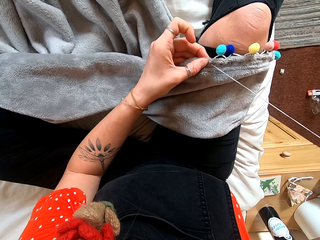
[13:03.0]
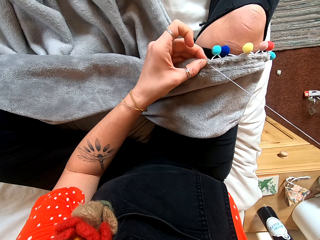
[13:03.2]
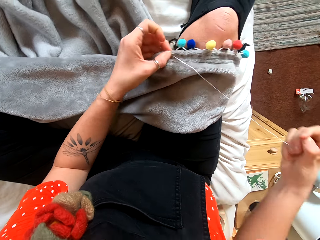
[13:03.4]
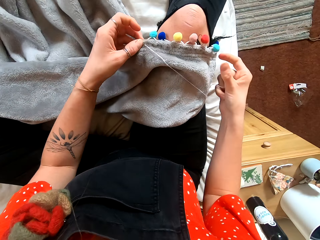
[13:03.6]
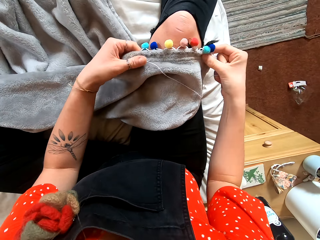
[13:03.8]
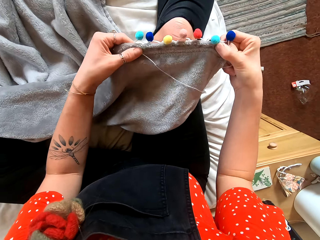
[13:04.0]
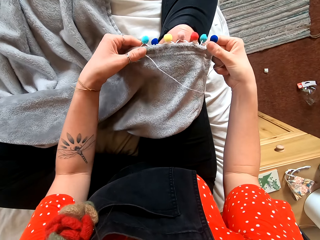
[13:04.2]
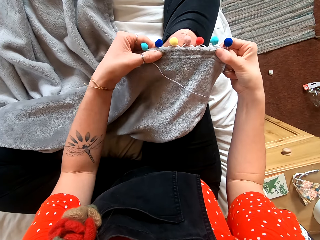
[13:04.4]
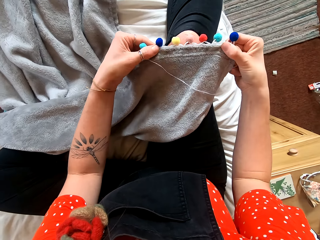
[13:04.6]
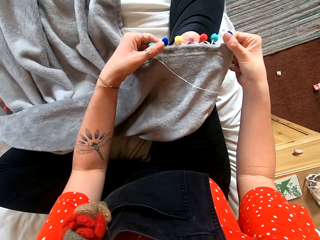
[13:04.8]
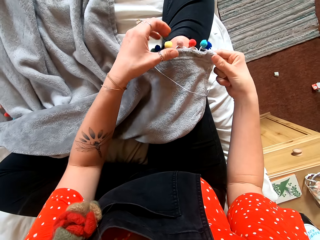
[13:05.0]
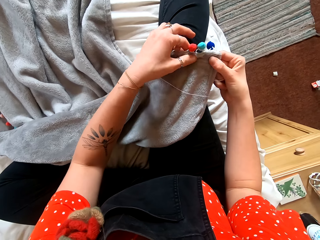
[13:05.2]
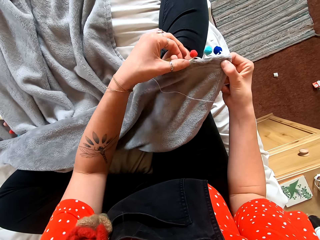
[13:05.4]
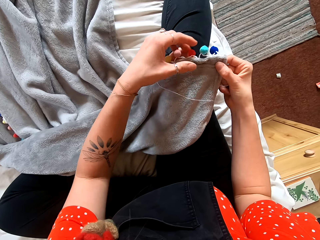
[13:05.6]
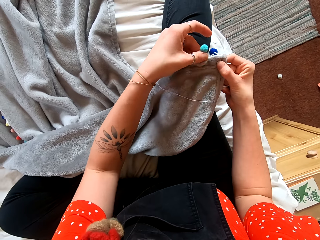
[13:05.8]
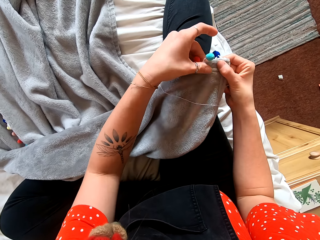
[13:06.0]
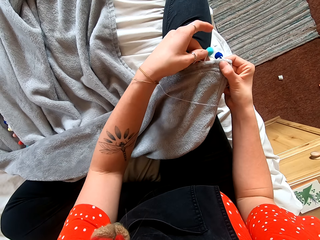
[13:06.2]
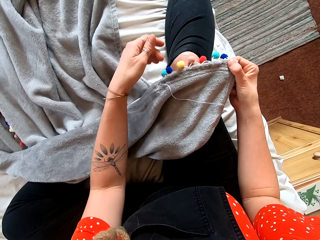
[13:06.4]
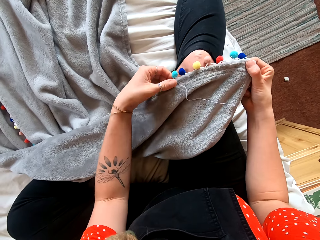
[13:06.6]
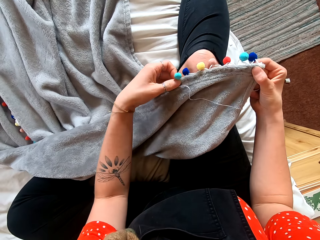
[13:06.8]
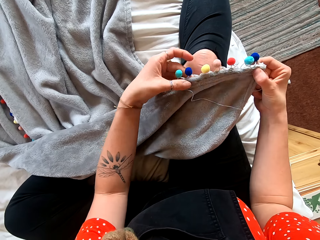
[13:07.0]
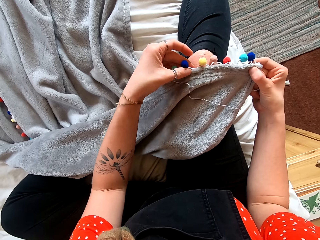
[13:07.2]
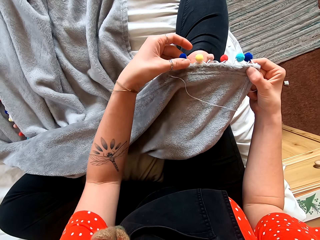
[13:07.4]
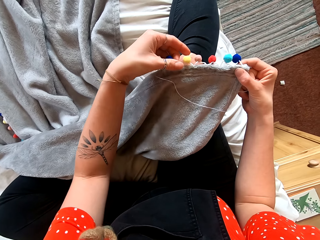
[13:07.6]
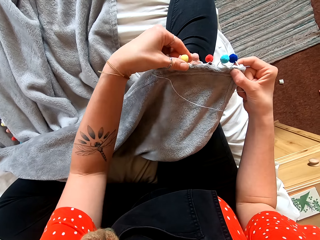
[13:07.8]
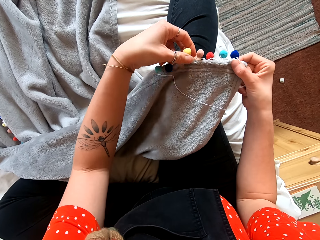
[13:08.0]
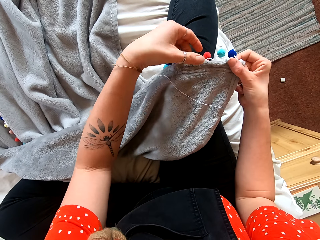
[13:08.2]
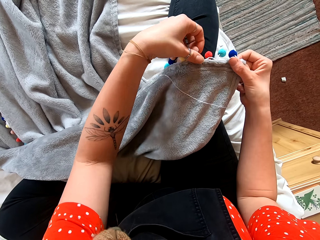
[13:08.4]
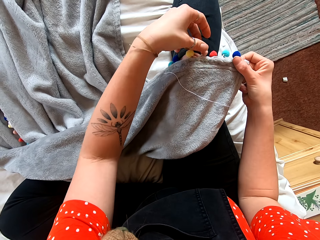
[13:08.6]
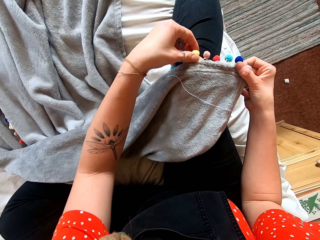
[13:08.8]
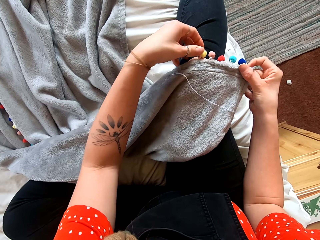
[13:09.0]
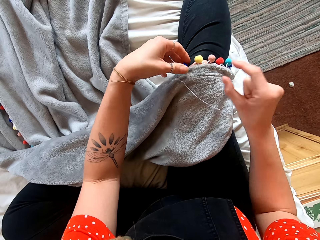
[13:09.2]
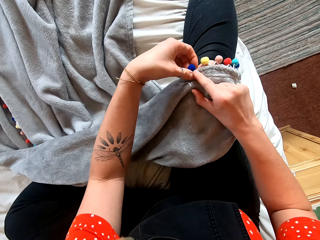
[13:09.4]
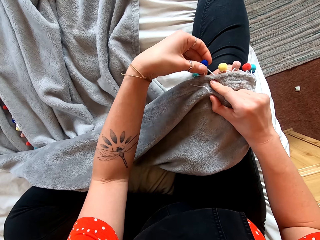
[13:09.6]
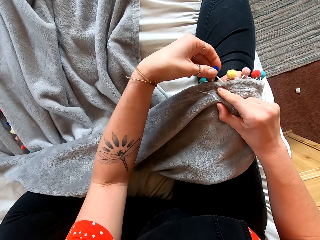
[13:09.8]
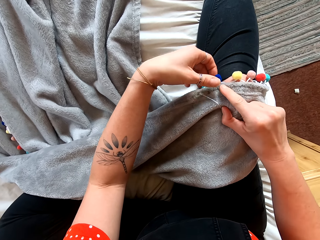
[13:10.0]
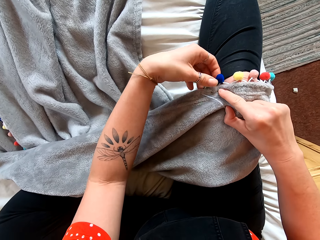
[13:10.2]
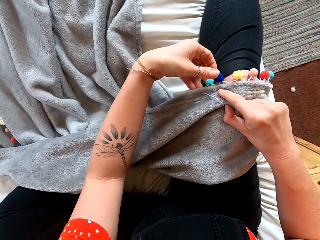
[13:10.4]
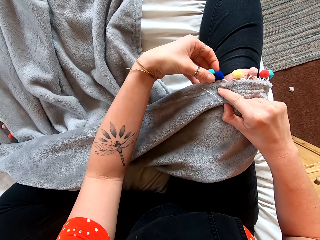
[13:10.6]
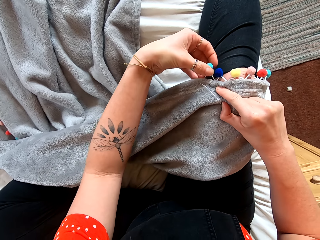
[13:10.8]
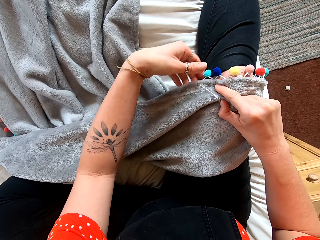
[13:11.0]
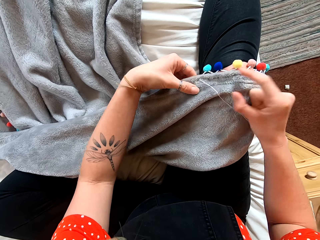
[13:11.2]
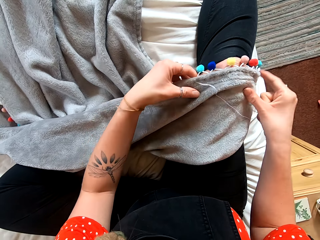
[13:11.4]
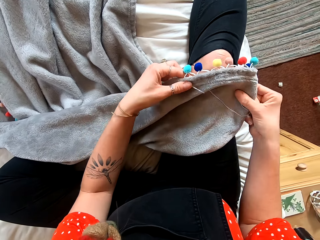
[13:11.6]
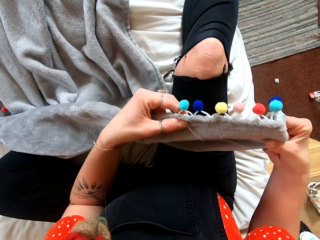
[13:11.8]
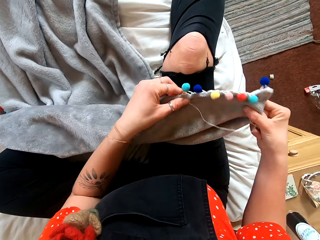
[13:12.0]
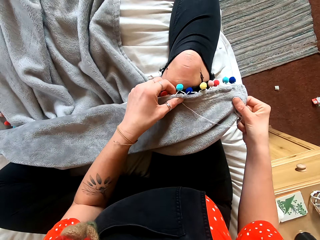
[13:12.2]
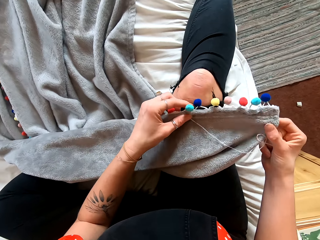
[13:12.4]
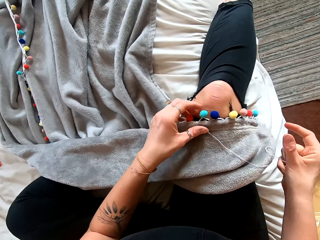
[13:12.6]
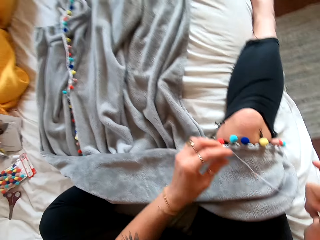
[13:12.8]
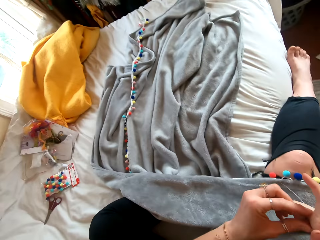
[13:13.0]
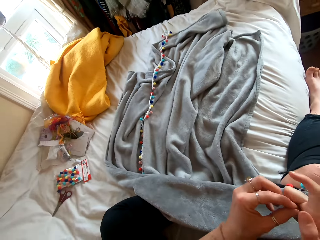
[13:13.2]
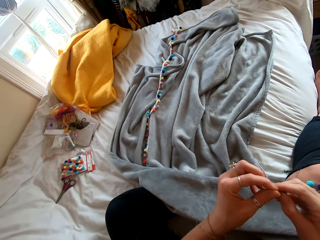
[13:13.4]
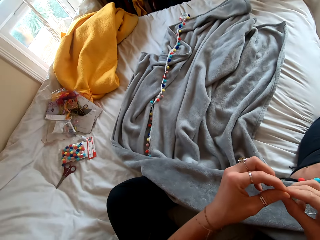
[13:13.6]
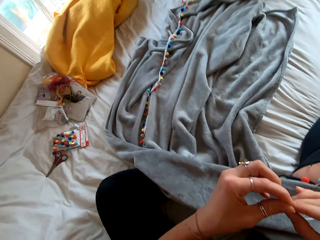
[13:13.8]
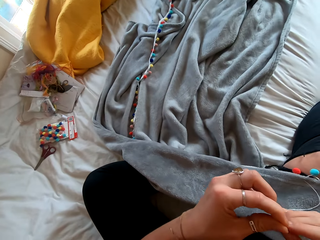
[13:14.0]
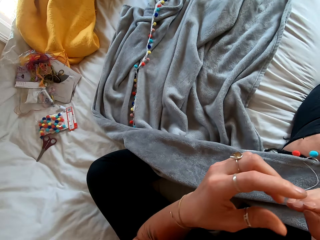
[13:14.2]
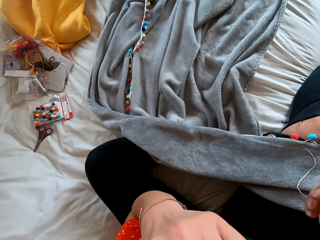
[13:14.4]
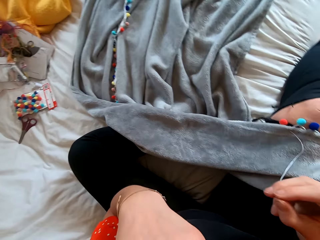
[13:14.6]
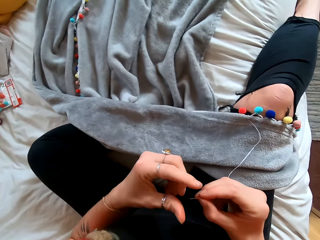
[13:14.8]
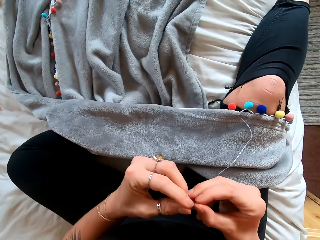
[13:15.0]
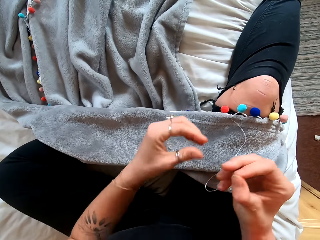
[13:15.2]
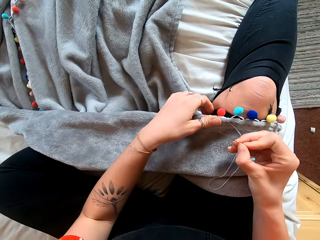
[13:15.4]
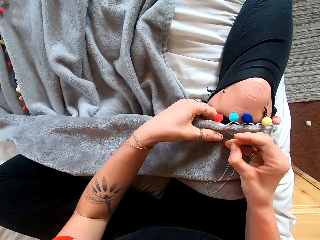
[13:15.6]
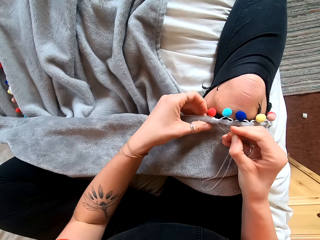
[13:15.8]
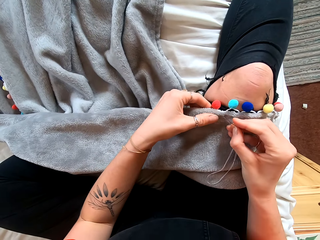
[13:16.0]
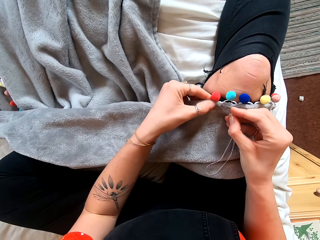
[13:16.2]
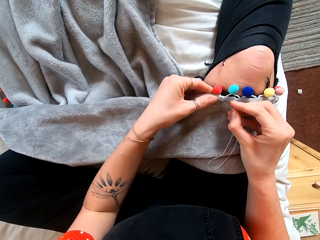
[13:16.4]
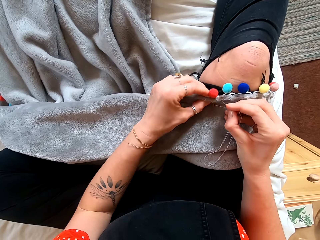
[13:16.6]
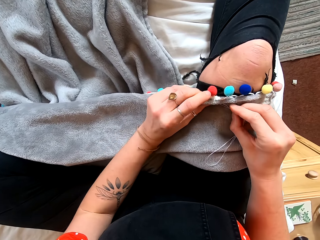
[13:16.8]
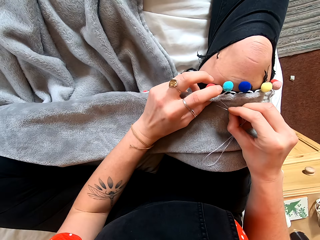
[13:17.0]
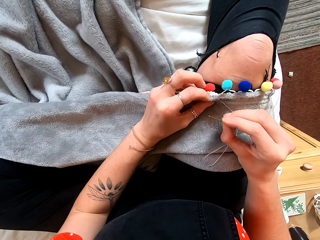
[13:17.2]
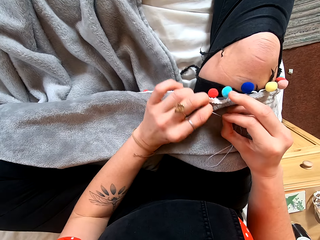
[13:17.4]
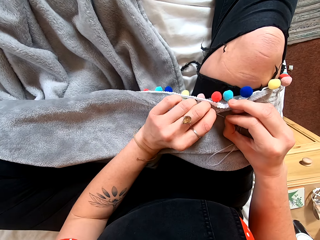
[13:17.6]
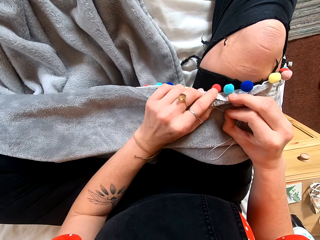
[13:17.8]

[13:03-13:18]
The camera wearer stretches the cloth. She touches her mouth with her left hand.

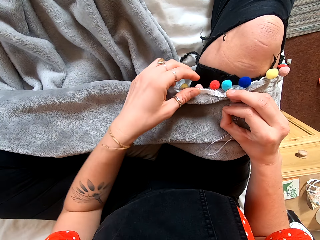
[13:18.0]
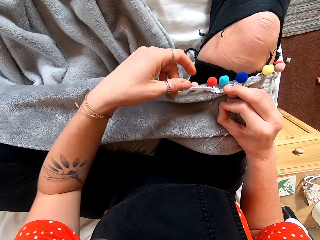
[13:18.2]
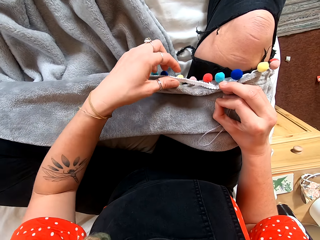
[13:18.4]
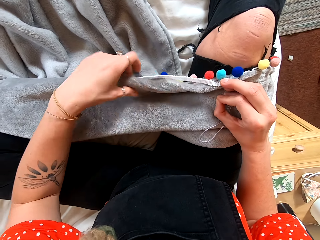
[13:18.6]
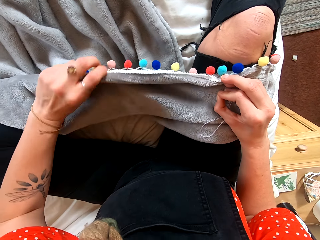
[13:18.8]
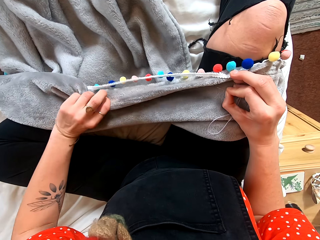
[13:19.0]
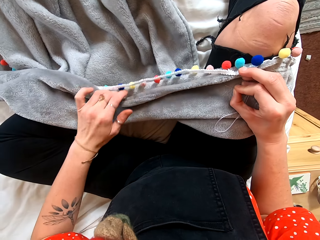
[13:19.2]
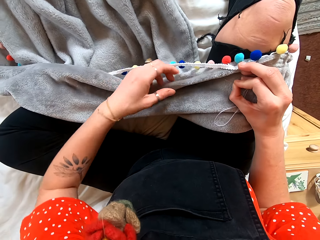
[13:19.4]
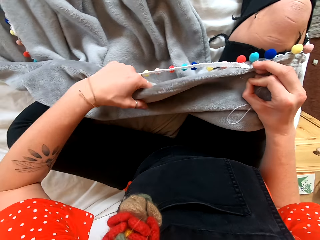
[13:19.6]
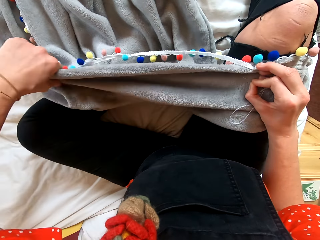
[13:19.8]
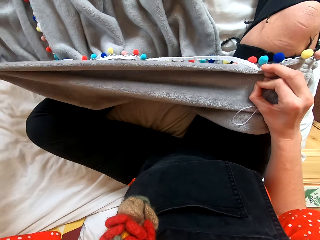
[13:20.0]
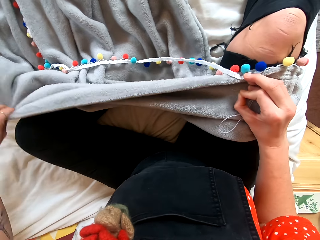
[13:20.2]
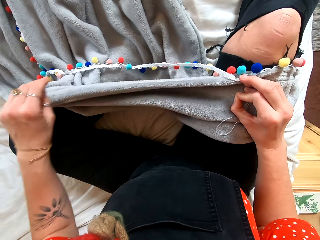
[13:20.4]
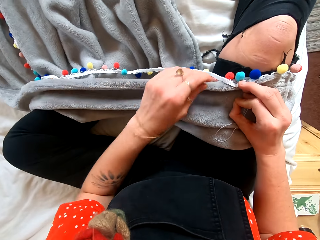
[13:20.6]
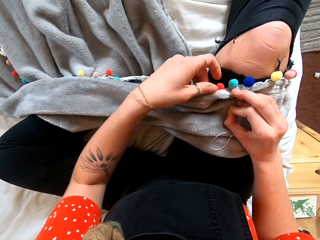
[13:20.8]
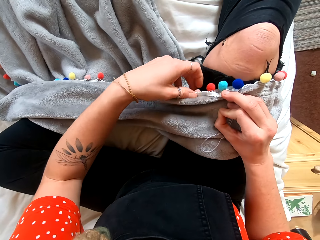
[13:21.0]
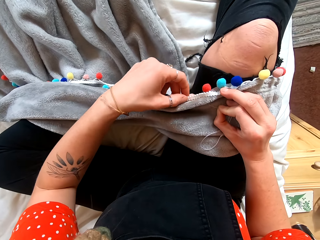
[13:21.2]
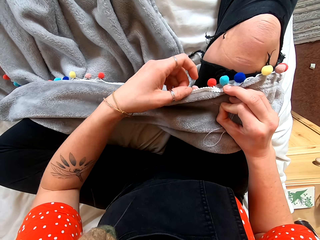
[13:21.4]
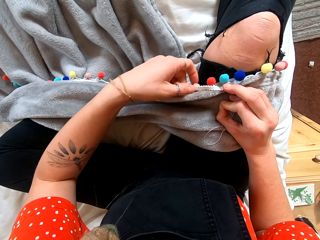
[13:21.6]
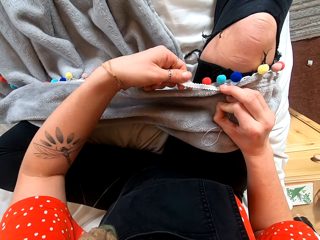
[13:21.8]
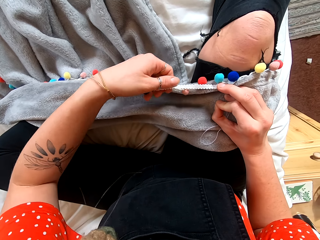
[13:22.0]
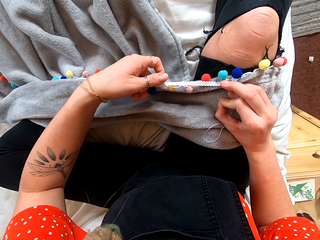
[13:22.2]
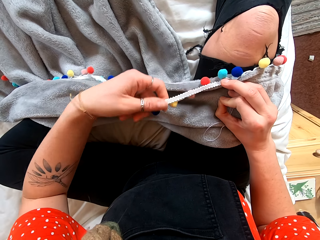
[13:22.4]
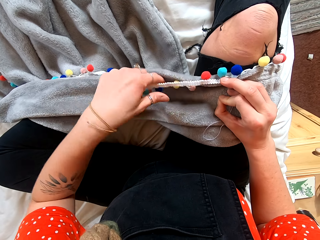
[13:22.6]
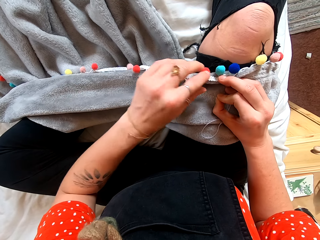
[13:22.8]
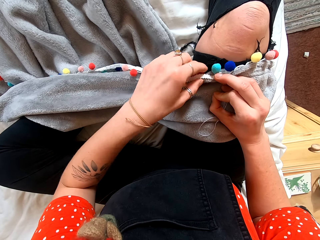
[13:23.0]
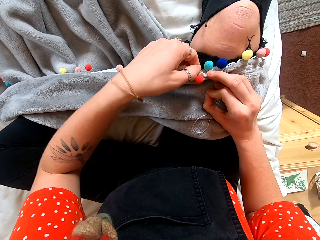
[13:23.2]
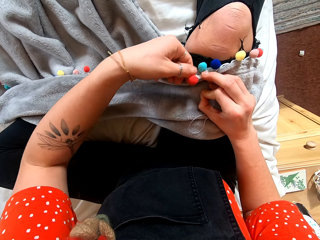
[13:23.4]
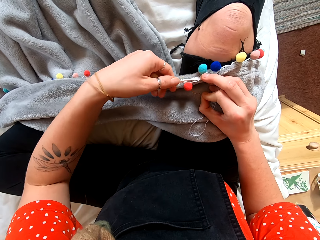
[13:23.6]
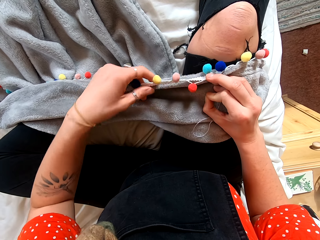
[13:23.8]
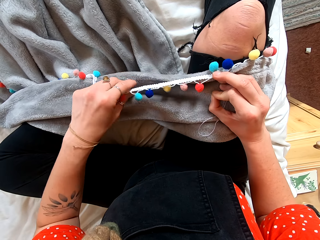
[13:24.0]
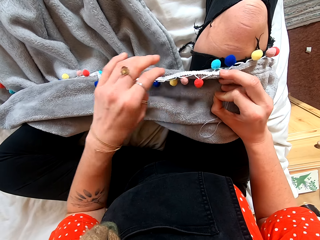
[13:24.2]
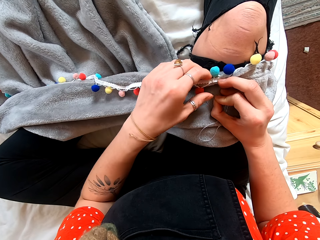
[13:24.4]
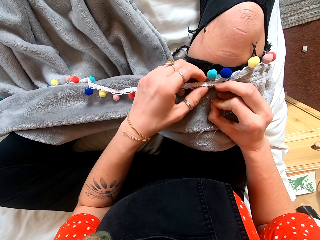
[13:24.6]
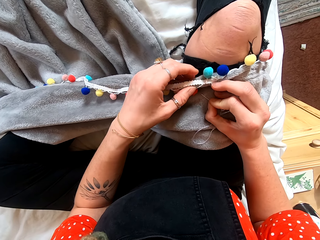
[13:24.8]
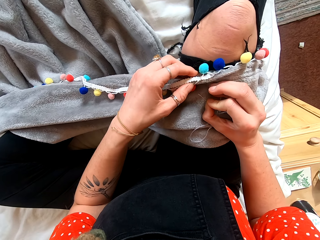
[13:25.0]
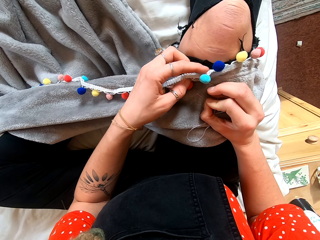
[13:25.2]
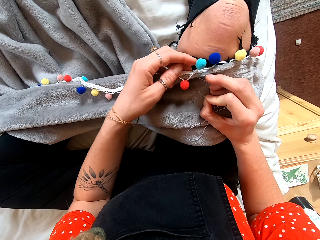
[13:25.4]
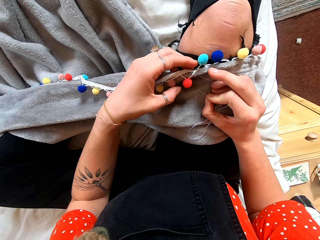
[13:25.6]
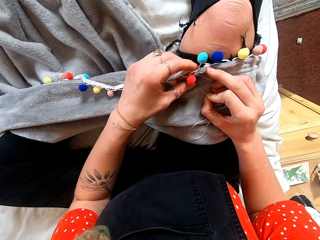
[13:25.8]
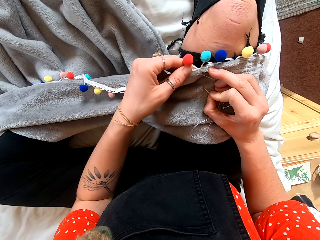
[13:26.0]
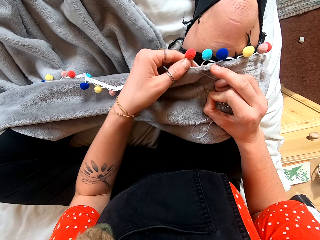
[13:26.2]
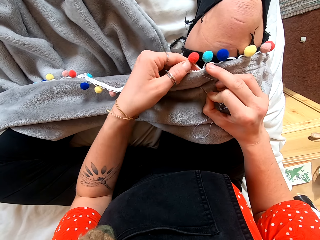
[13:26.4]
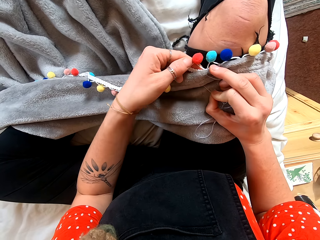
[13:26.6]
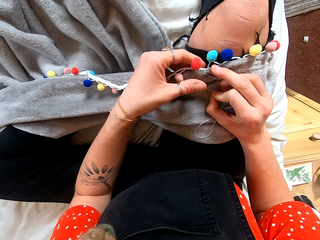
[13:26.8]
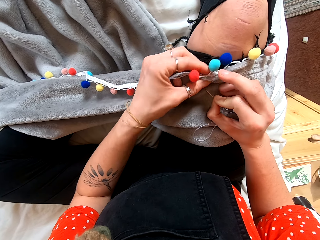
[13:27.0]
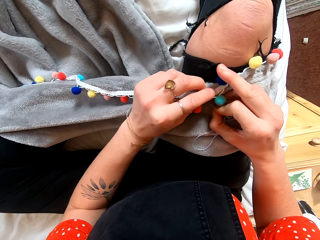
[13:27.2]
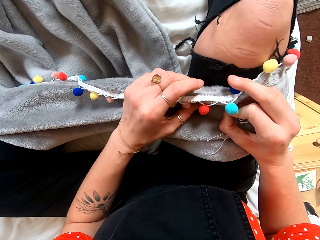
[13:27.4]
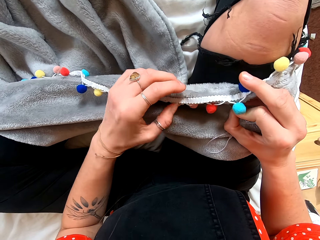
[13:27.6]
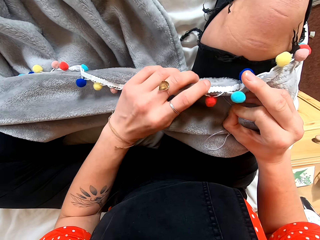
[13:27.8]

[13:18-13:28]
The camera wearer stretches the cloth.
